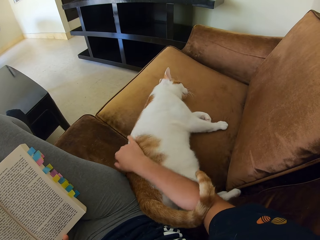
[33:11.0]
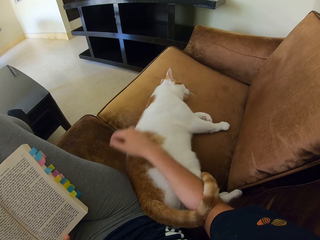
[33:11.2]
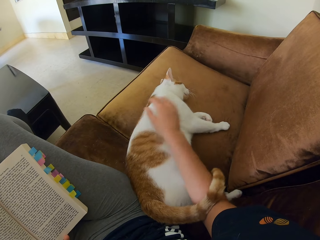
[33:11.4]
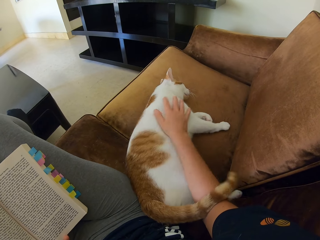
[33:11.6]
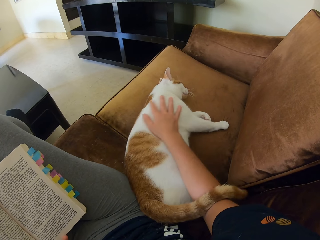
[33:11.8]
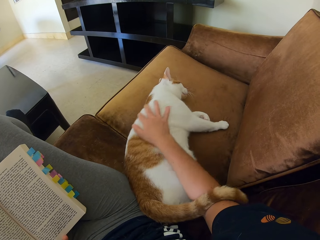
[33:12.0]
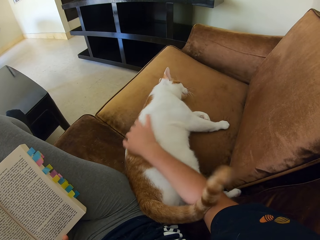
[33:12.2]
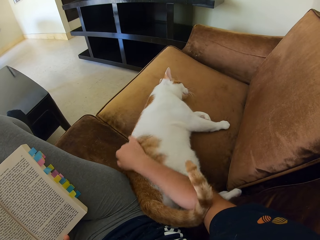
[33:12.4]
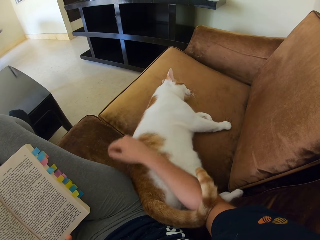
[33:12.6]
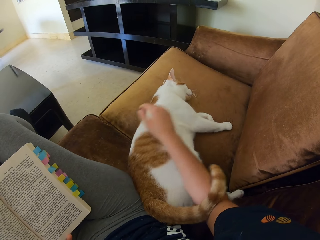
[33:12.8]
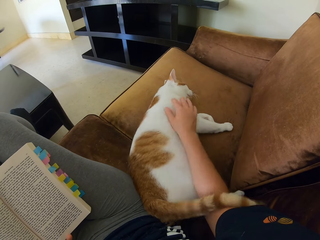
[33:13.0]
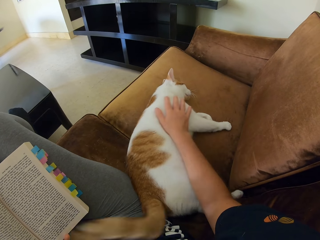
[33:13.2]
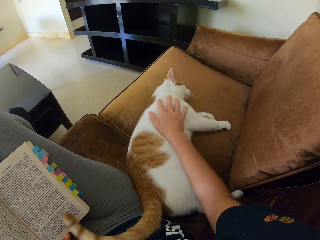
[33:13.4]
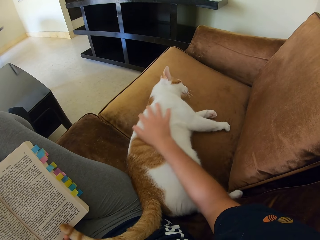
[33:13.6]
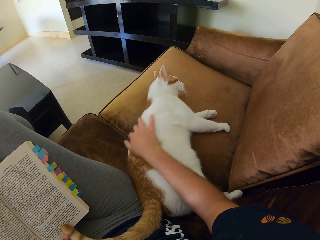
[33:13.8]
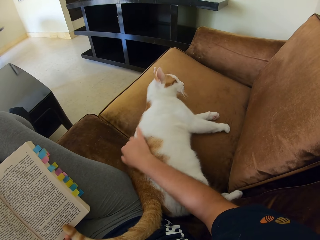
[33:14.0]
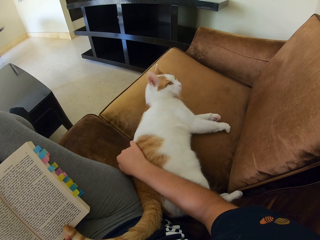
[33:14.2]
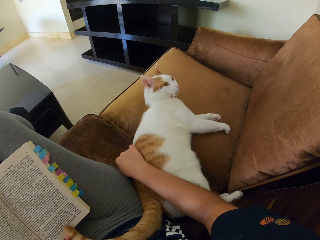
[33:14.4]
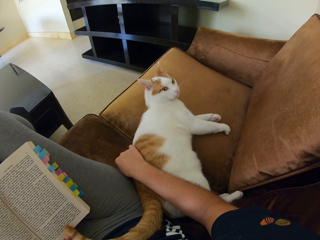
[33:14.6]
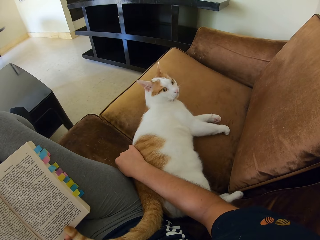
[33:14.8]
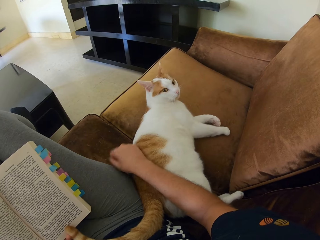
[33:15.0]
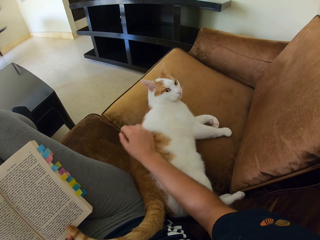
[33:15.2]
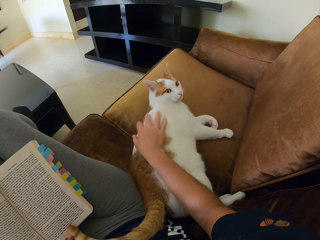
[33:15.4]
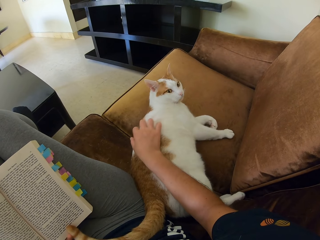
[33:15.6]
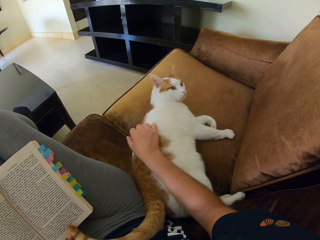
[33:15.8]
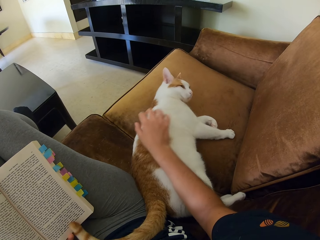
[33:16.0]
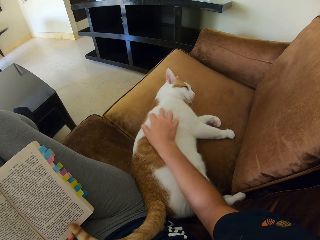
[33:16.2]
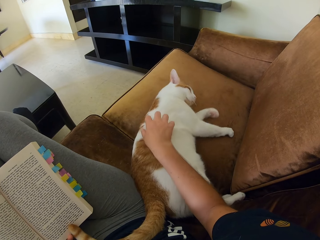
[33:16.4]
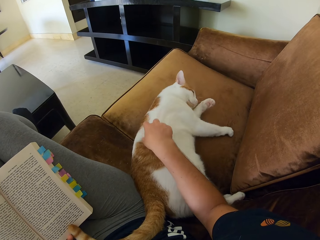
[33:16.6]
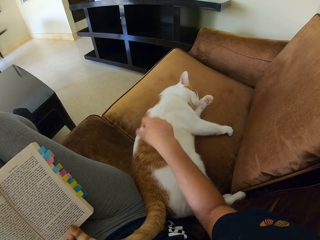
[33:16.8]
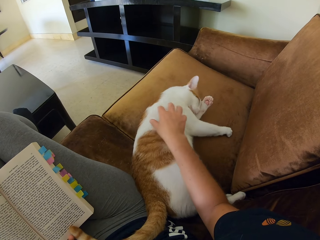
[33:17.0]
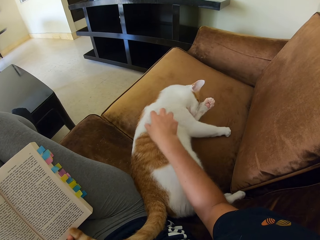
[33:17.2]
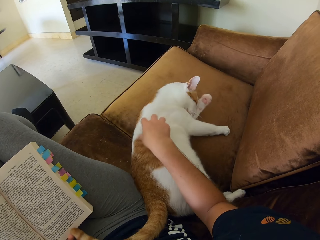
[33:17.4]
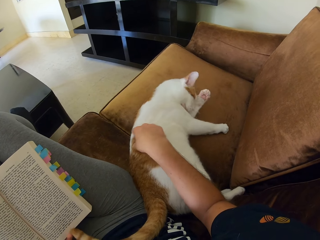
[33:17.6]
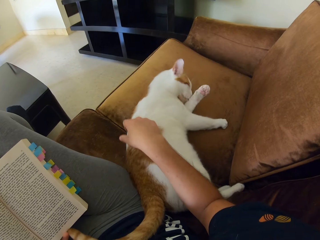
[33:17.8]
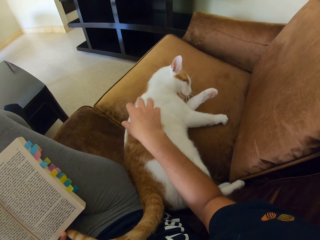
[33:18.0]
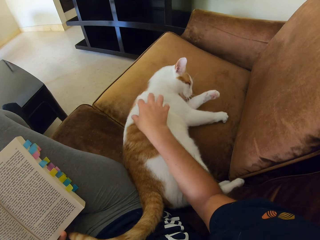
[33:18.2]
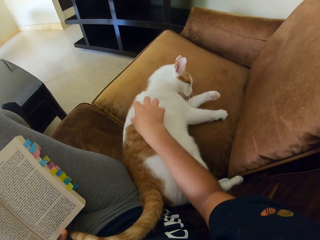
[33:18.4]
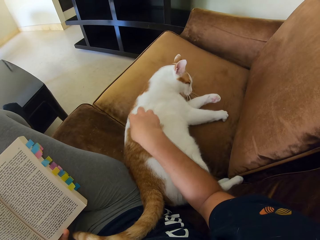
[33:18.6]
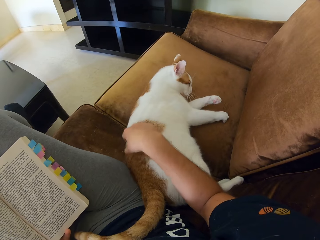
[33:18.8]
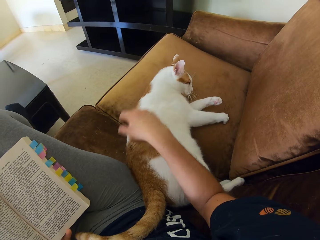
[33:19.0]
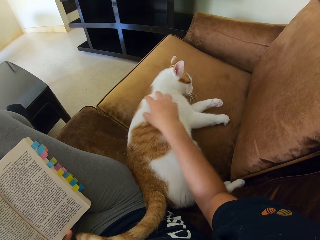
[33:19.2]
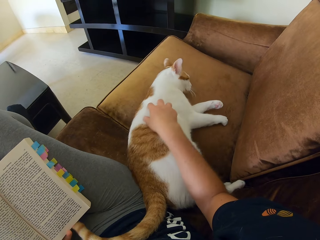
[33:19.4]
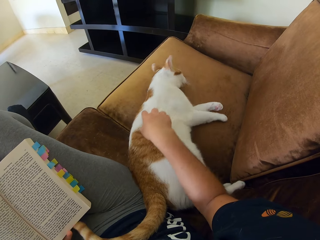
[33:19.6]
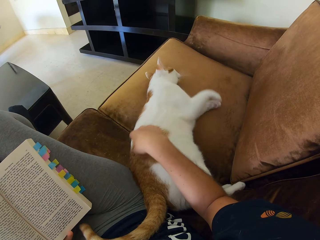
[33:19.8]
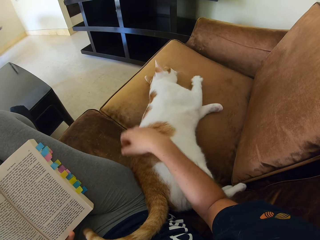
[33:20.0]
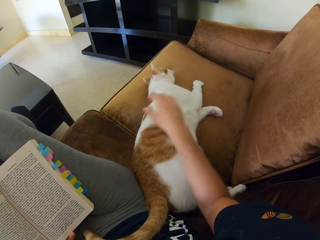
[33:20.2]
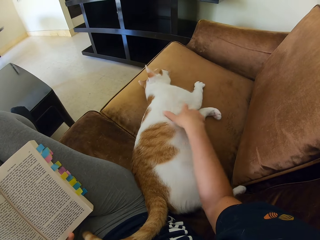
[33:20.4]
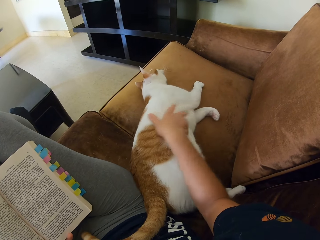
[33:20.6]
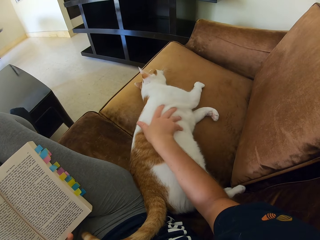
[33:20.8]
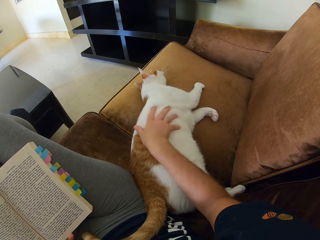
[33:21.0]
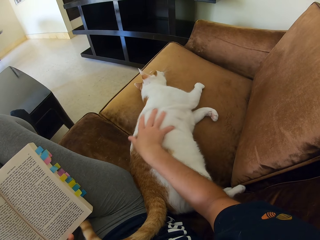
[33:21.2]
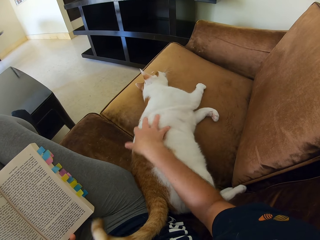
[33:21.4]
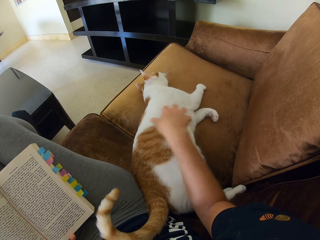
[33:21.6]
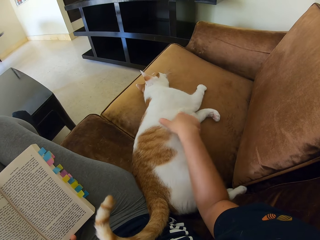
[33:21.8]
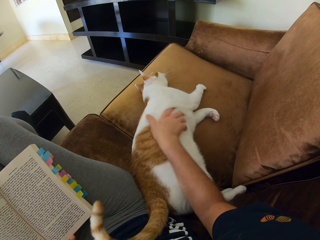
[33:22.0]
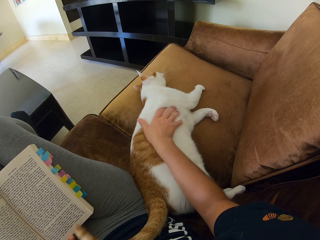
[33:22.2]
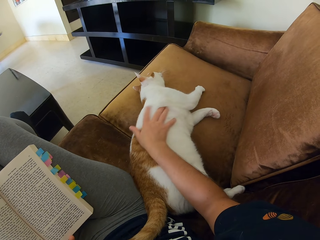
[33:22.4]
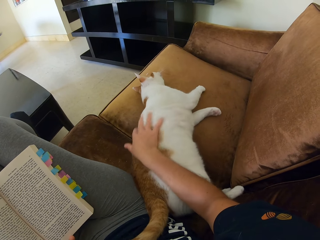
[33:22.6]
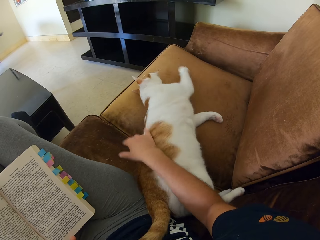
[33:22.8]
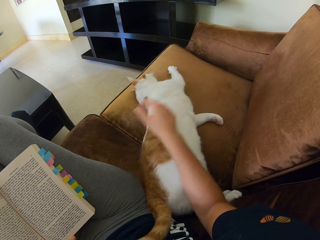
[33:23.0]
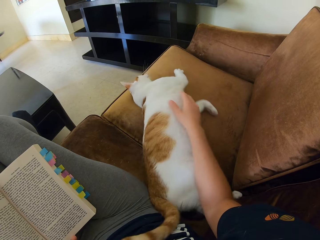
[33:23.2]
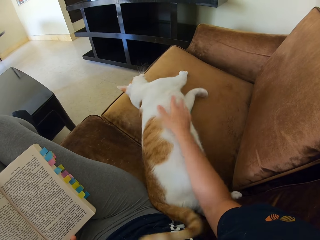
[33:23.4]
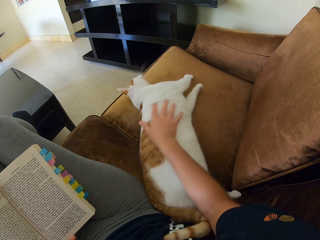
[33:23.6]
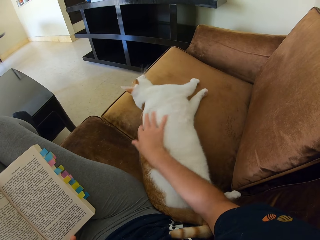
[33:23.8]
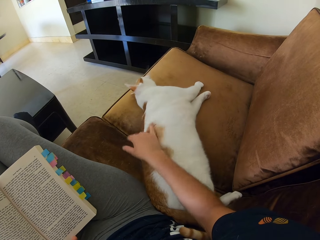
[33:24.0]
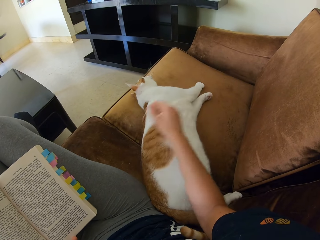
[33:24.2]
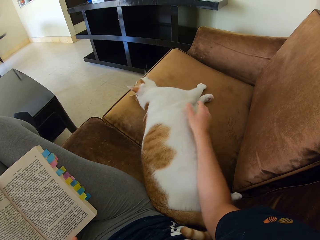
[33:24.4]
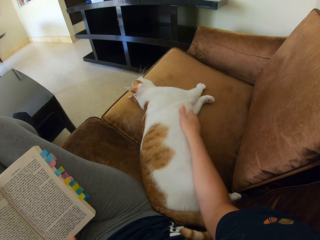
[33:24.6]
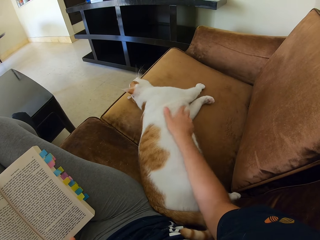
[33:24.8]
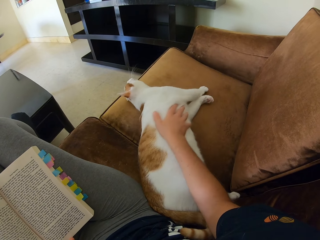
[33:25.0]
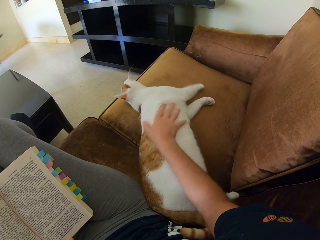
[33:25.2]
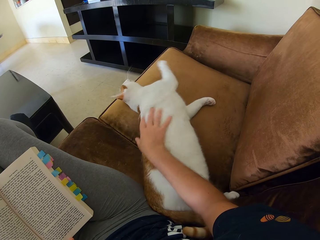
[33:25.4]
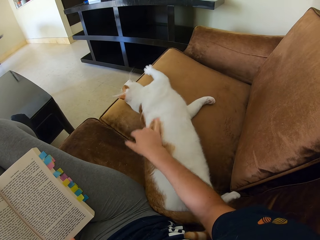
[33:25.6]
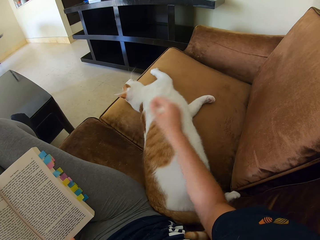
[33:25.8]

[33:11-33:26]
The camera wearer touches the cat. They touch the cat repeatedly.

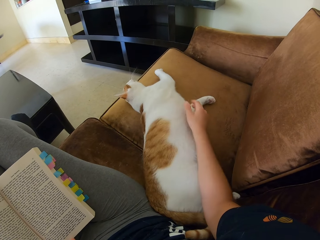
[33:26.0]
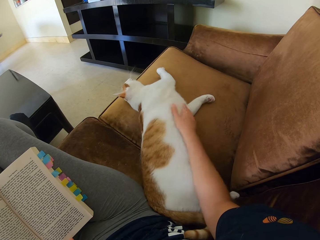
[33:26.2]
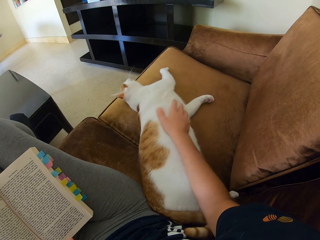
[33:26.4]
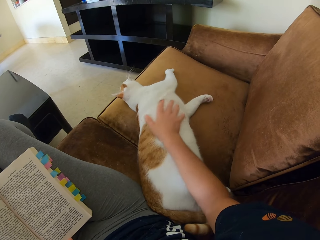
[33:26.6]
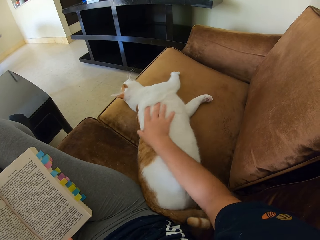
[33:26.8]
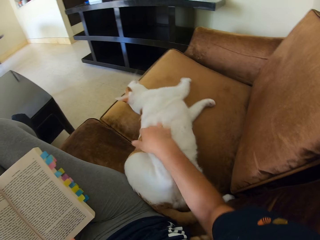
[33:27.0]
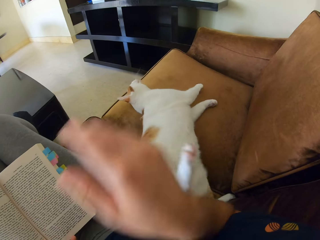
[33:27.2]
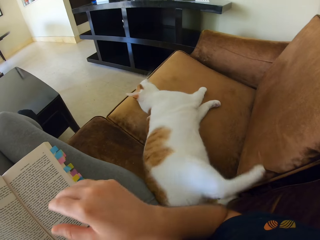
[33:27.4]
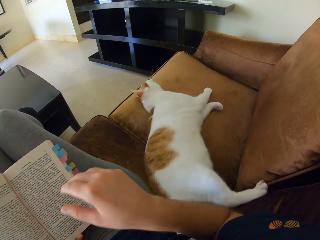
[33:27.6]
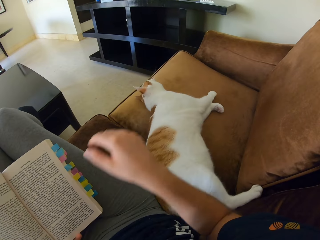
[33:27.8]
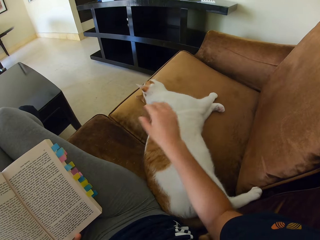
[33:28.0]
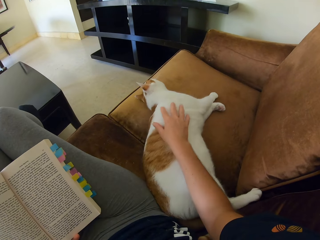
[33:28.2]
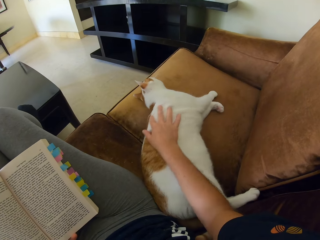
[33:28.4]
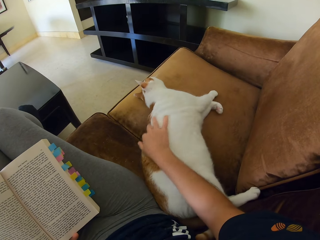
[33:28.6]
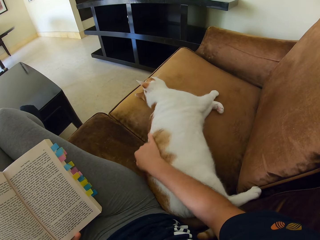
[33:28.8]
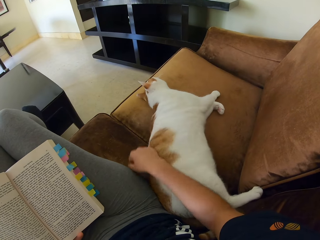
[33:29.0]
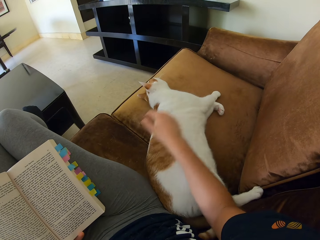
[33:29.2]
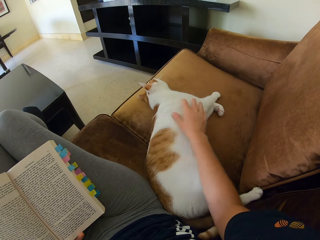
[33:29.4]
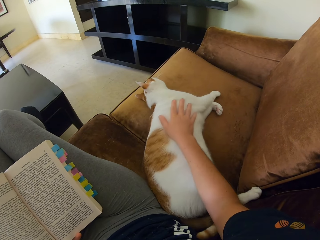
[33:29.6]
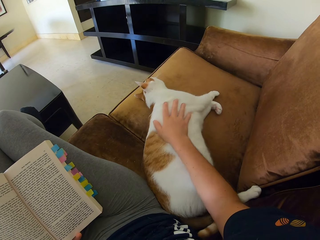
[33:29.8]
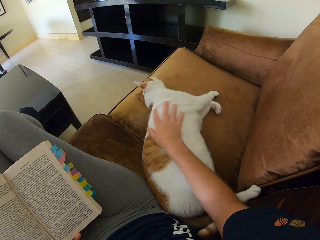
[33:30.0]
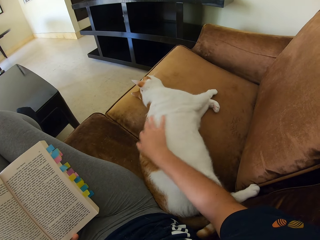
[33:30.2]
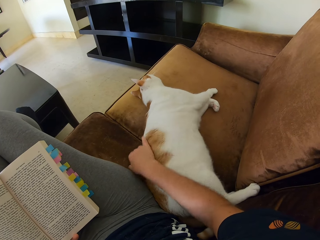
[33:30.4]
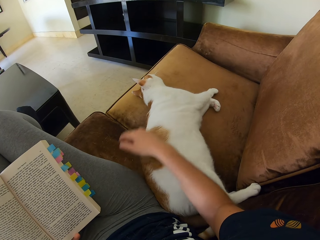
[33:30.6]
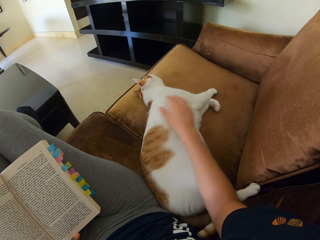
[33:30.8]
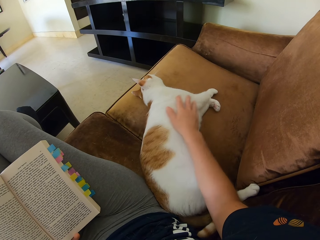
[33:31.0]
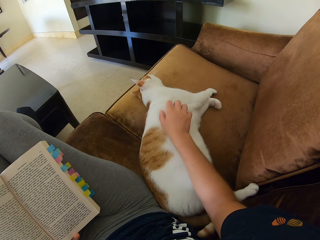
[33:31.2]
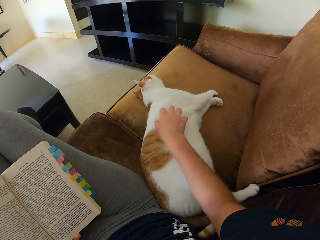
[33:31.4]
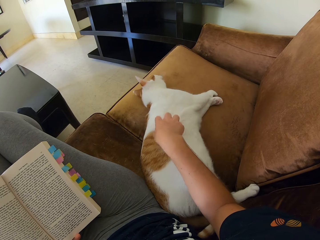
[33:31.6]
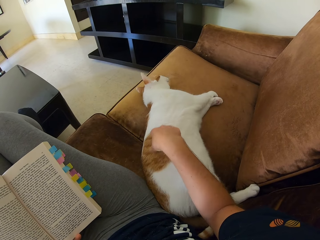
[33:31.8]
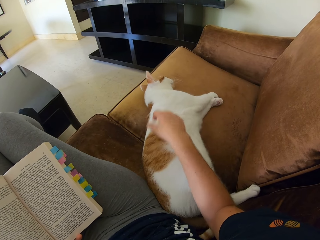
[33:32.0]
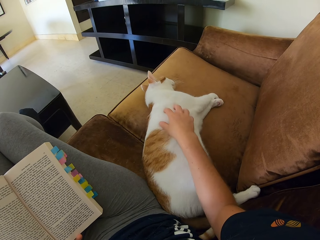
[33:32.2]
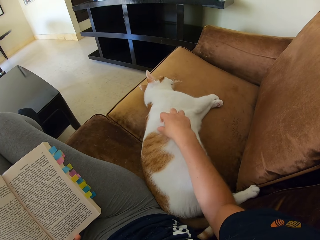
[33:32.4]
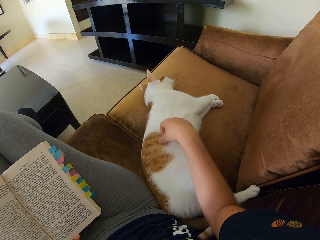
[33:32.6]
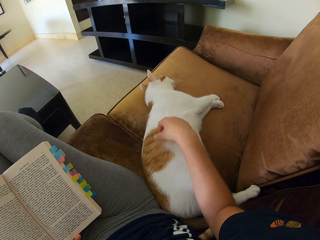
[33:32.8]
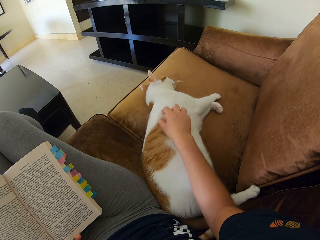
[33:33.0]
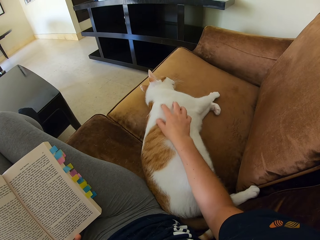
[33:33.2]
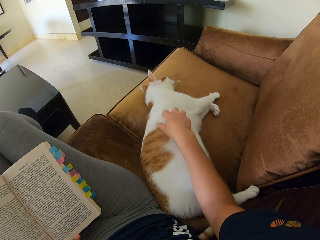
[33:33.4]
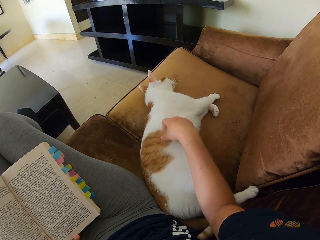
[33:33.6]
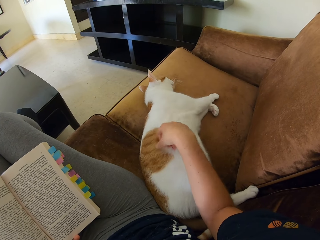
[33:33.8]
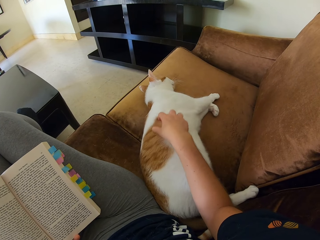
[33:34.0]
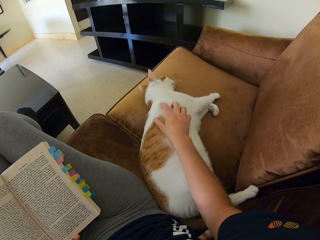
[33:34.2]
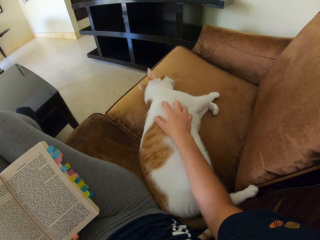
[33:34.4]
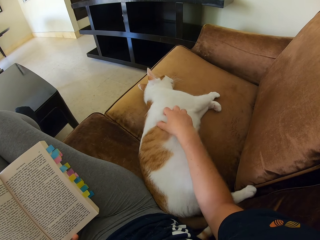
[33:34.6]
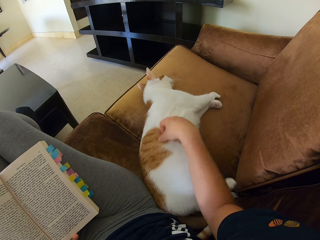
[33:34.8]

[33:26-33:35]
The camera wearer touches the cat. They touch the cat repeatedly.
